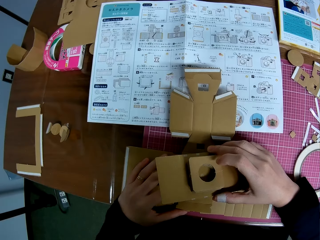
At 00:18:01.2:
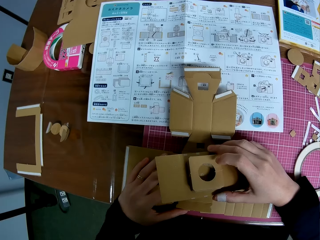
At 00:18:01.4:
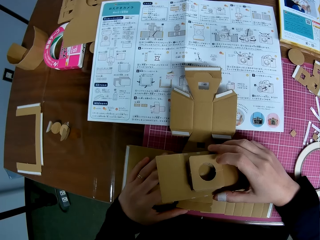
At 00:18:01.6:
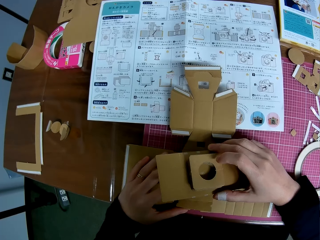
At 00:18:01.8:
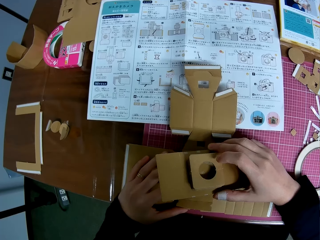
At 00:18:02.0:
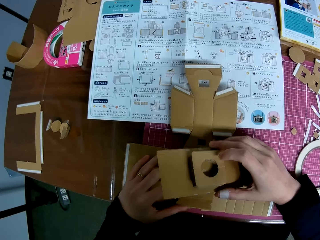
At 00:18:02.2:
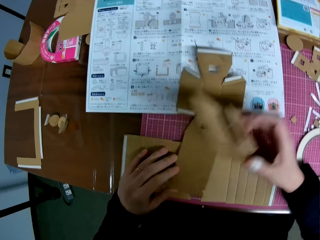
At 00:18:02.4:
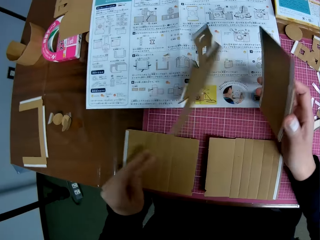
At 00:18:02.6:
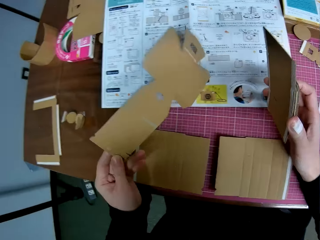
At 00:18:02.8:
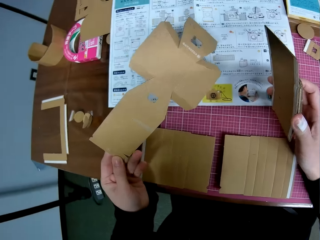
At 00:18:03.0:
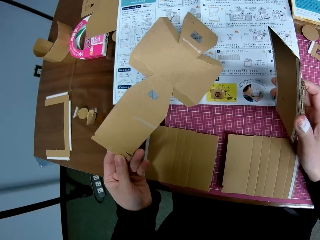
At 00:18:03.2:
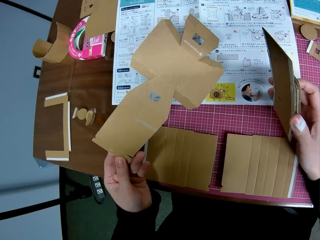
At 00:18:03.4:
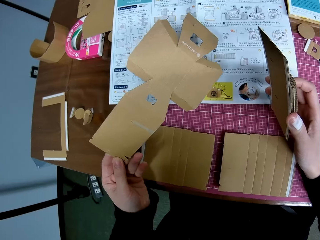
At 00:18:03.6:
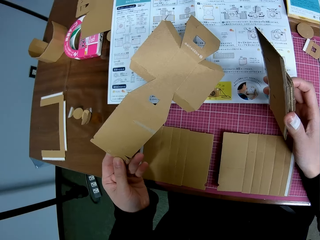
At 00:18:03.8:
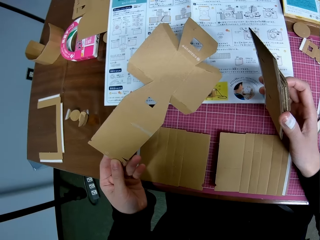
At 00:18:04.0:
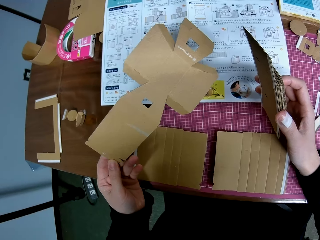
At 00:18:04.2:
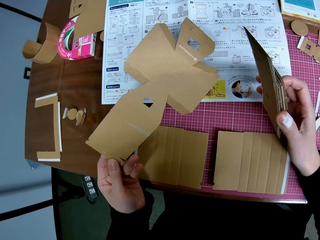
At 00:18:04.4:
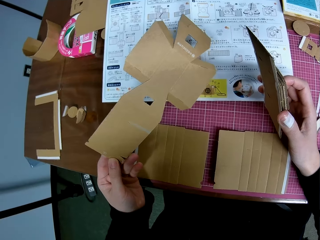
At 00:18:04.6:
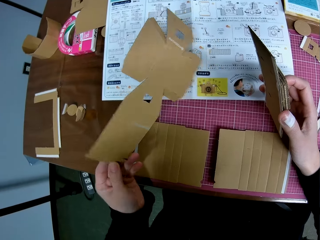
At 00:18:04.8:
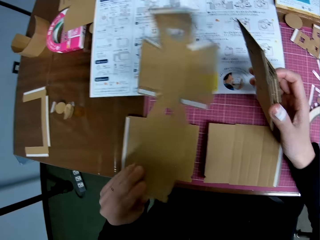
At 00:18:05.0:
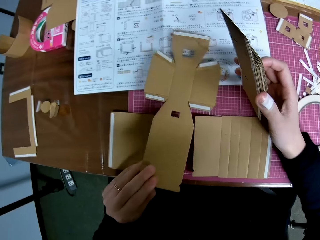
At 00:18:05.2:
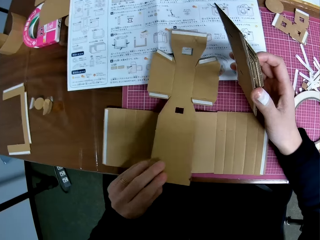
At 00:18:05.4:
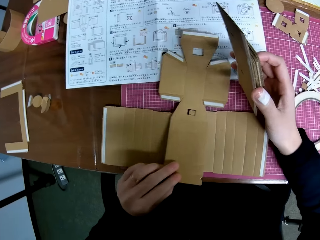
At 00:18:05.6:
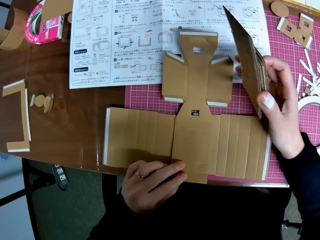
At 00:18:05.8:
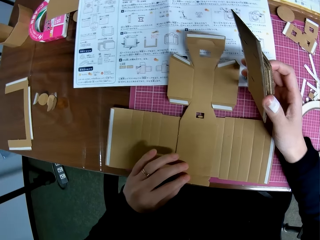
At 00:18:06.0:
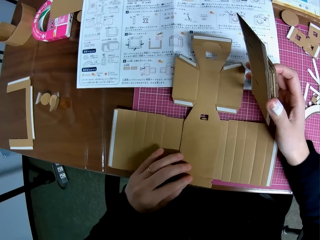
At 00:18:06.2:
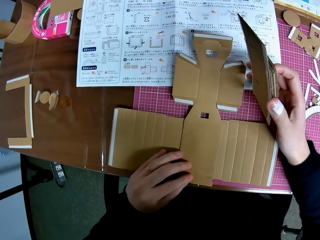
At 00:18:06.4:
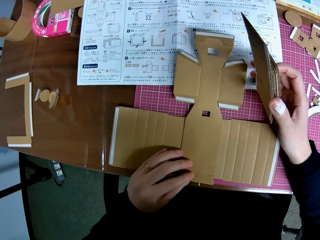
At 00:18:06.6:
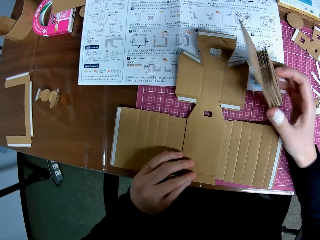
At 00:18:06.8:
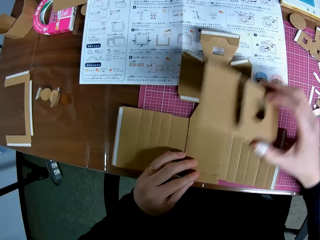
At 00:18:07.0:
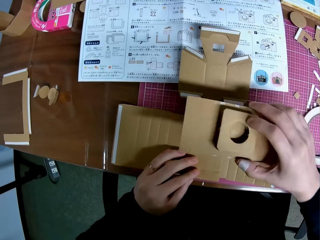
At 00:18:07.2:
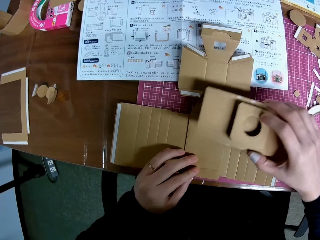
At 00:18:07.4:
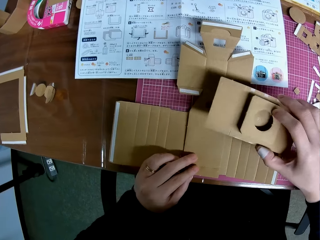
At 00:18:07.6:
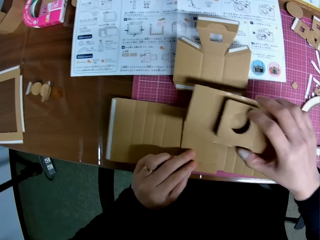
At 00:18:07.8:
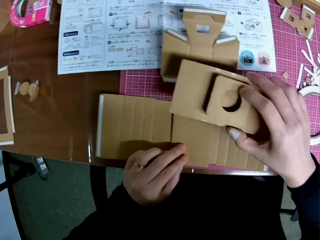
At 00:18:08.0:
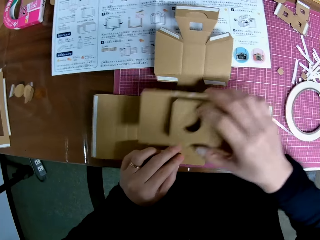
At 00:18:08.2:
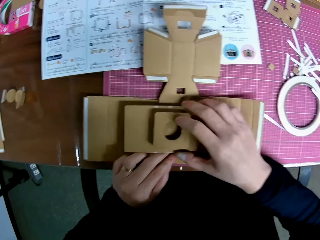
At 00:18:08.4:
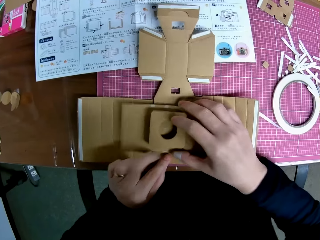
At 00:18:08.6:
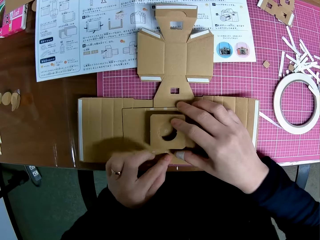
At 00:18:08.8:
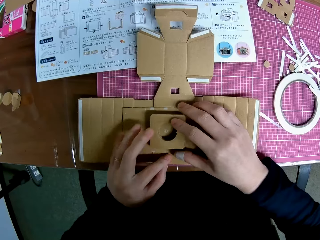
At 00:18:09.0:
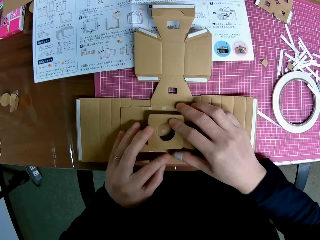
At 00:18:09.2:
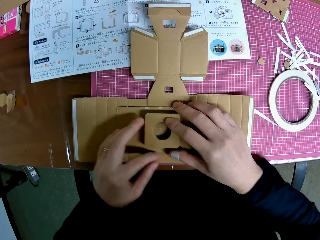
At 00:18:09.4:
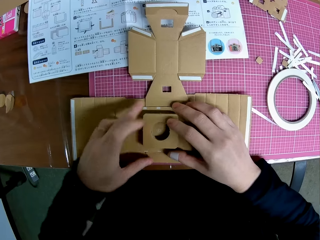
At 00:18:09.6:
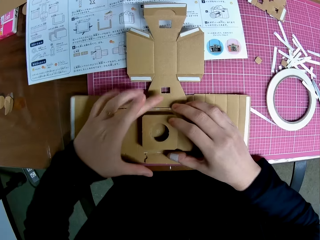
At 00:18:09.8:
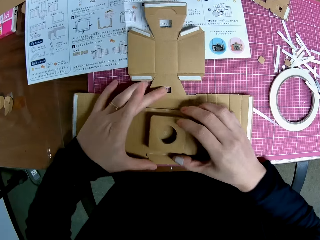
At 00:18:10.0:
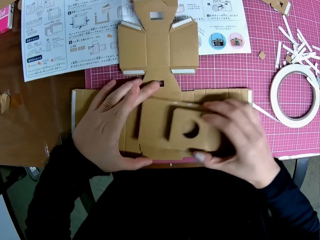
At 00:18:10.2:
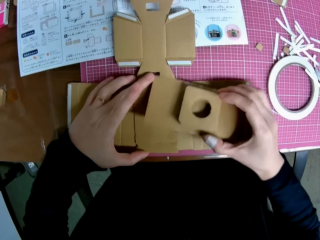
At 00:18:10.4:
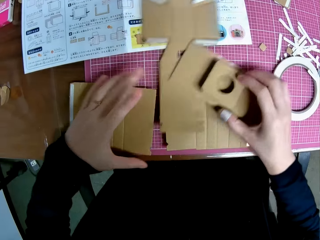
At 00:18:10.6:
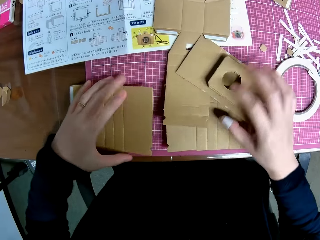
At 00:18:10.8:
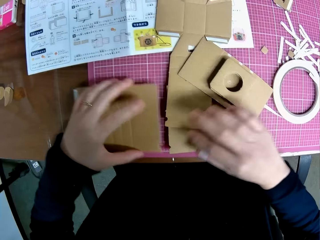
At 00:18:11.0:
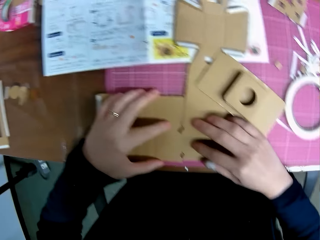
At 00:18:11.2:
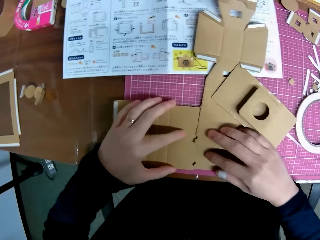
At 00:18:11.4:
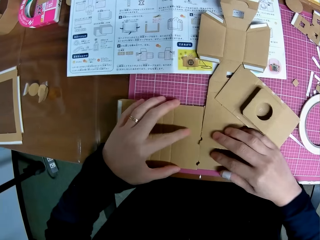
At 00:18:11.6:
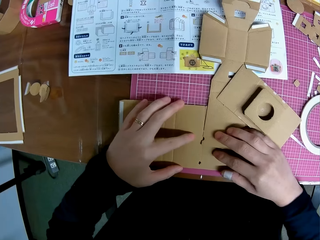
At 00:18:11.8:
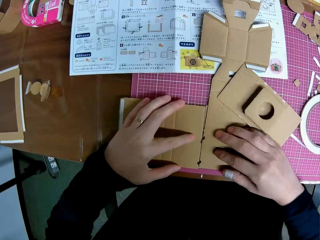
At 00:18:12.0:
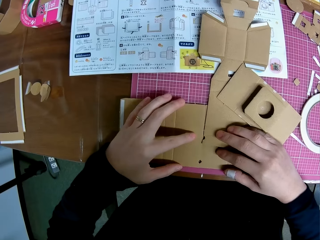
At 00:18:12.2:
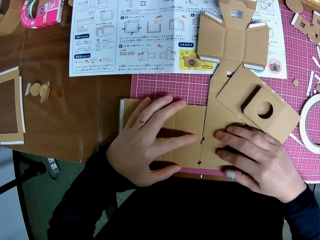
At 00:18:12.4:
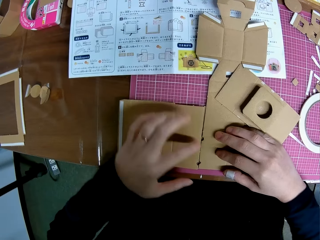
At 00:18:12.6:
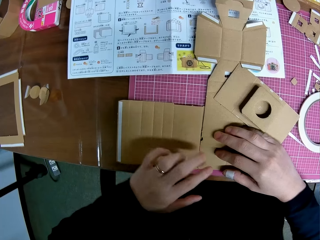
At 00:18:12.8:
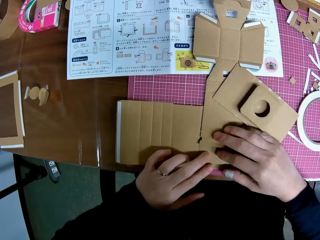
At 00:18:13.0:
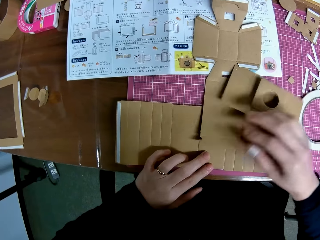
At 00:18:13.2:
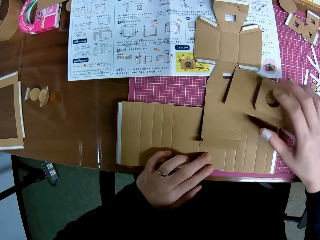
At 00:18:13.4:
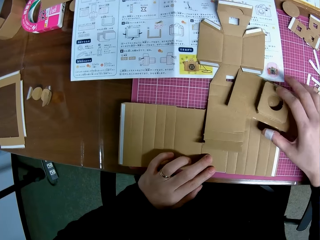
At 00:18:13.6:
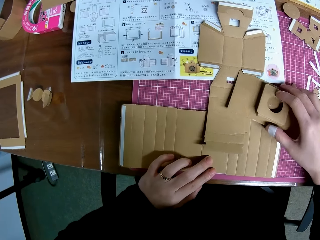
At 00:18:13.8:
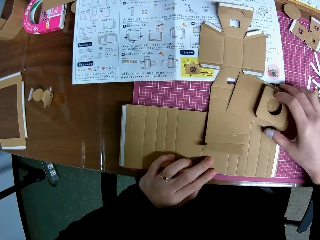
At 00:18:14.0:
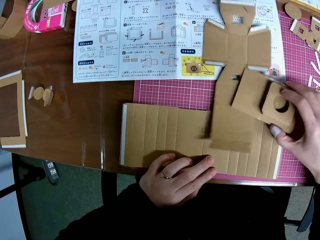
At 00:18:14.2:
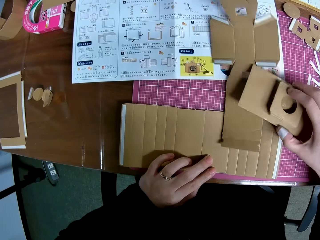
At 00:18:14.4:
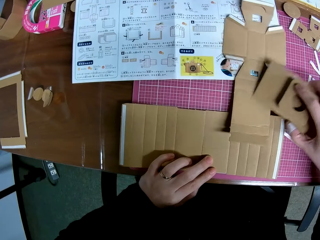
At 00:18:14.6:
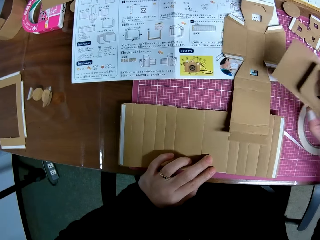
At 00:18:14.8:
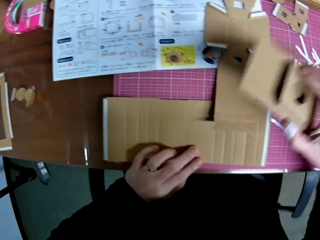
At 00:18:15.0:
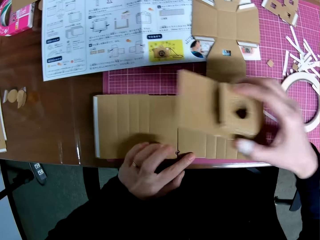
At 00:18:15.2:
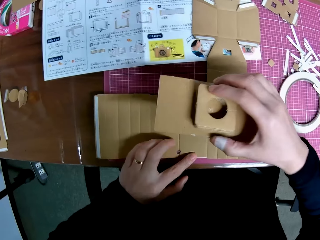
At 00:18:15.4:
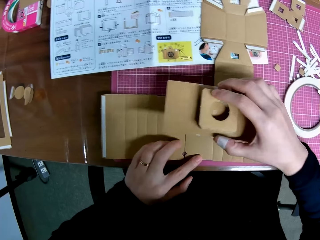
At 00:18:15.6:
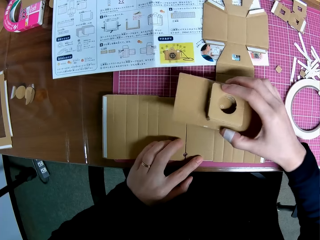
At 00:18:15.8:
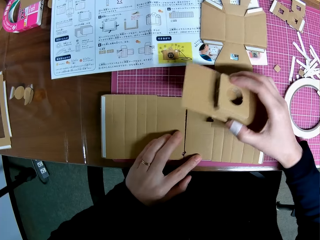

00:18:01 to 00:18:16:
The camera wearer lifts the papercrafts or cardboard camera model pieces in both hands. She turns the cardboard camera model piece and looks at the cardboard camera model piece. She lowers the papercraft in her left hand on the table. She lowers the papercraft in her right hand on the papercrafts on the cutting mat. She looks at the cardboard camera model pieces. She adjusts the papercrafts on the cutting mat. She assembles the cardboard camera model pieces. She puts the papercraft over the papercrafts in her left hand. She picks the cardboard camera model piece with her right hand.

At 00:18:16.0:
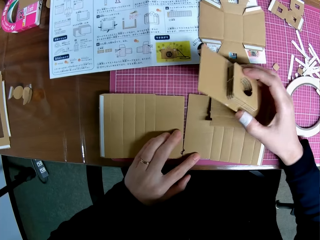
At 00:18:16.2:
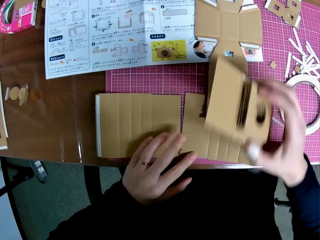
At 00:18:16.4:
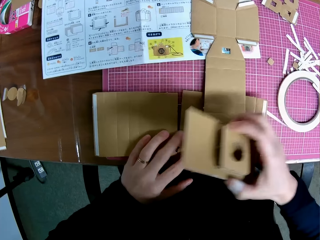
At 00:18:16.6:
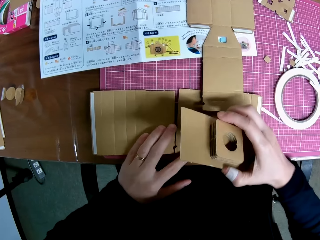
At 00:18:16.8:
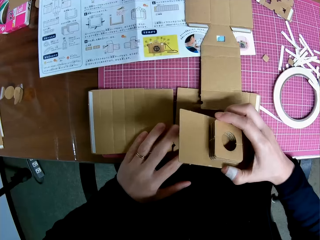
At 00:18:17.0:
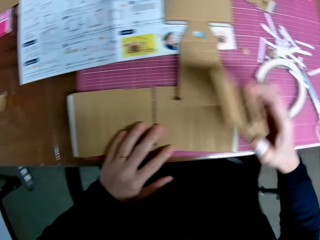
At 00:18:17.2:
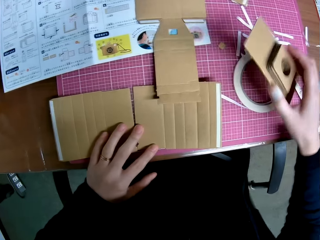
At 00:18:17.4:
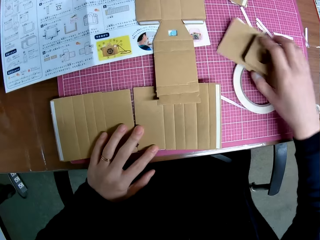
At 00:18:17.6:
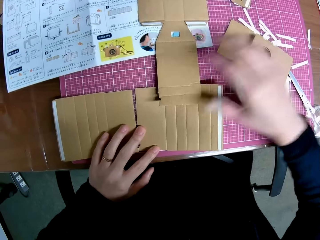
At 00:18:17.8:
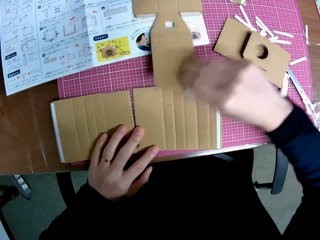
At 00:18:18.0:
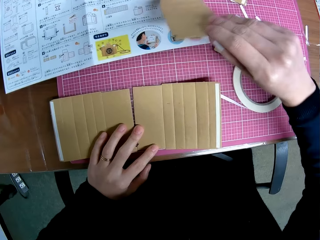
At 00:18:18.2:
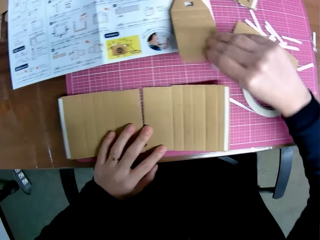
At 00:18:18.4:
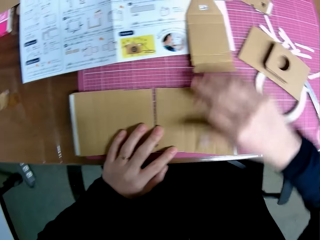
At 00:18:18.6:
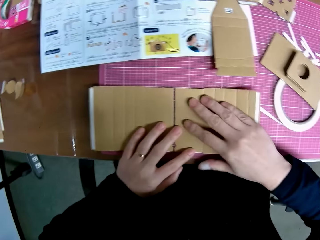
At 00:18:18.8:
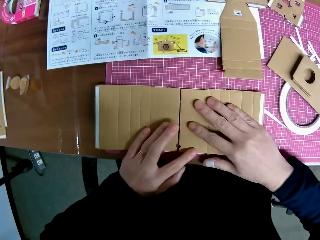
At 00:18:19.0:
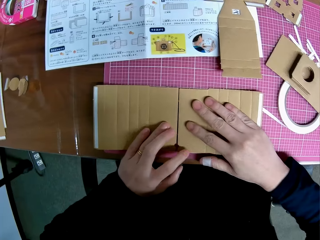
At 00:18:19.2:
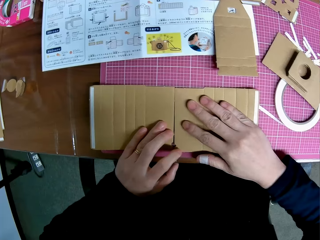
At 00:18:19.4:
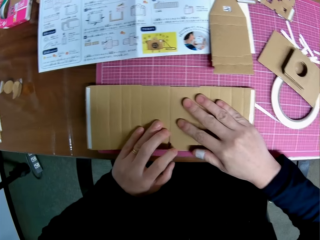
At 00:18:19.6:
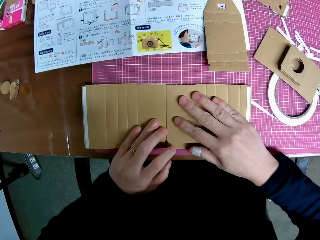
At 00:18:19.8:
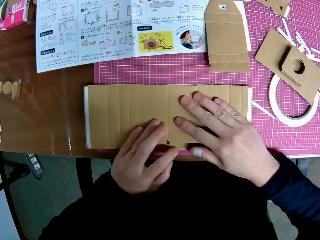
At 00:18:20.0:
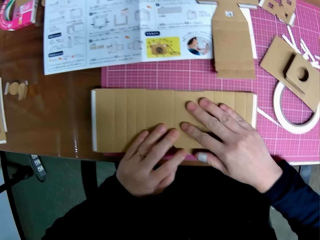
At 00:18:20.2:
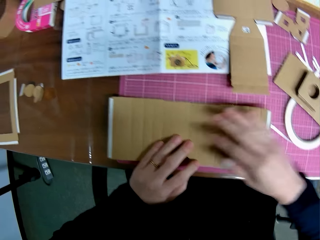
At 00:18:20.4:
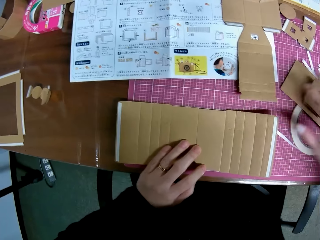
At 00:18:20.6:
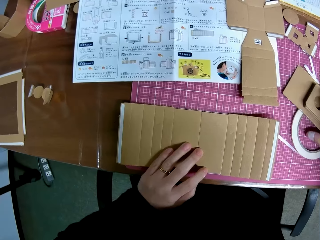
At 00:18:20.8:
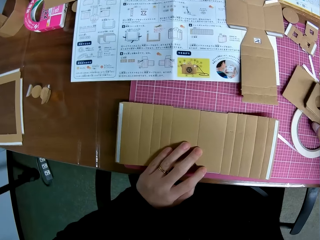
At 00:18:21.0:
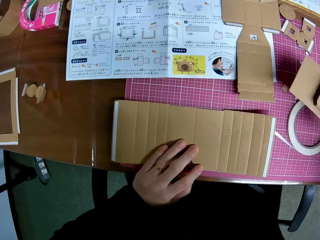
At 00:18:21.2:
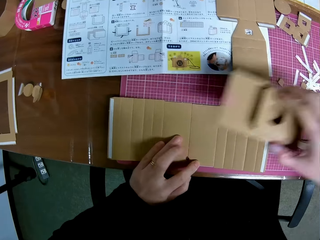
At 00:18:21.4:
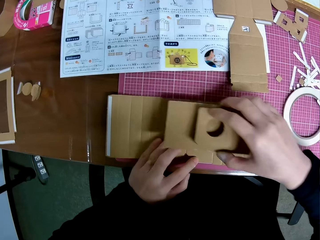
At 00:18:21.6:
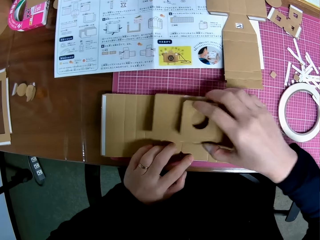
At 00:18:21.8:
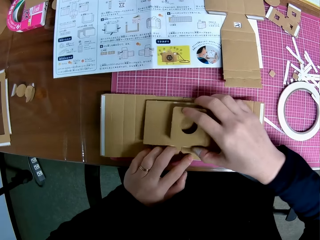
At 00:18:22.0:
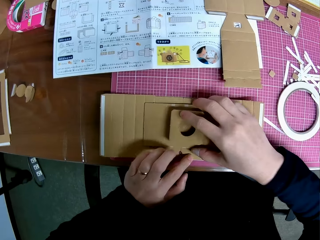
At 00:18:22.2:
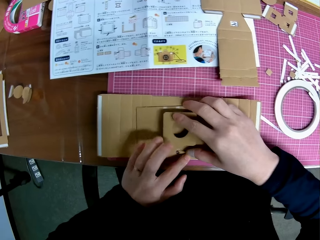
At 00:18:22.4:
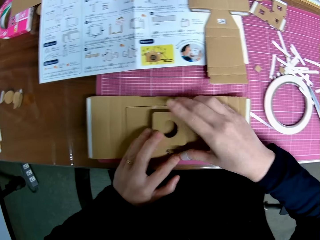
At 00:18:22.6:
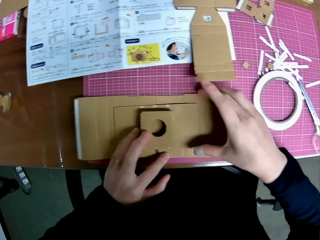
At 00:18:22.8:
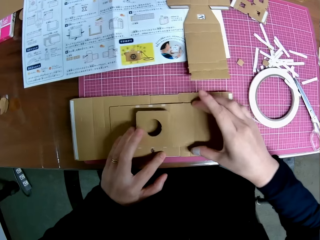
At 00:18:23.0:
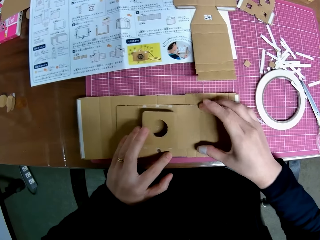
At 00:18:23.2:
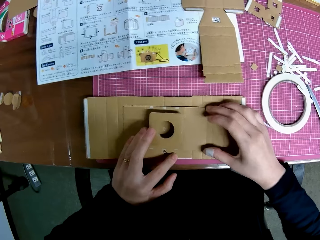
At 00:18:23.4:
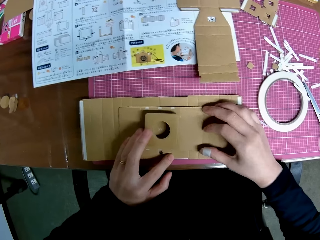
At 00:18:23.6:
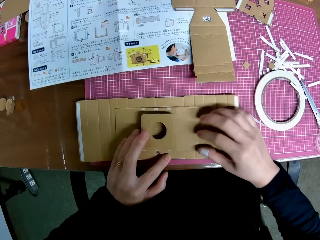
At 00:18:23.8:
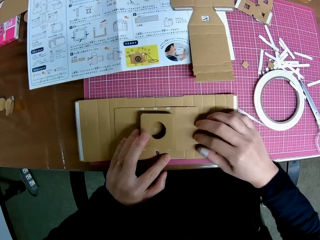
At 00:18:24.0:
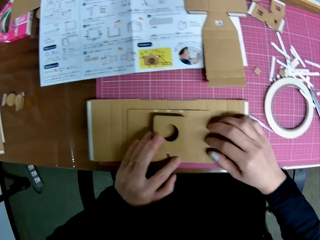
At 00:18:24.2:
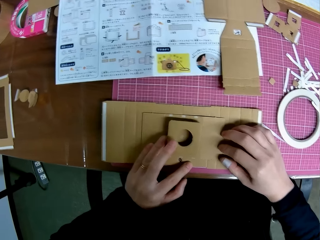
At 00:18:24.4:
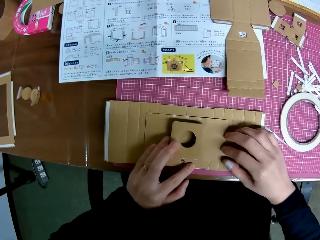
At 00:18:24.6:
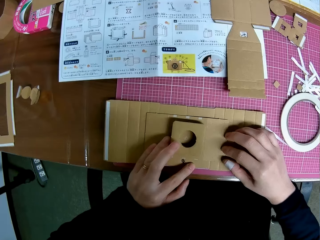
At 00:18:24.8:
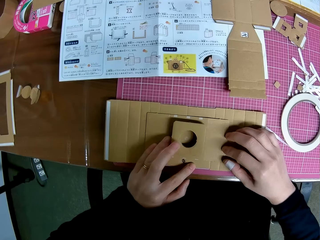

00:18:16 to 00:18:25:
The camera wearer puts the lens model or paperboard in her right hand on the cutting mat on the table. She raises the body model on a manual on the cutting mat with her right hand. She lowers the body model on the manual and adjusts the pieces on the cutting mat. She picks the lens model on the cutting mat with her right hand. She puts the lens model on the piece on the cutting mat. She assembles the paperboard.
